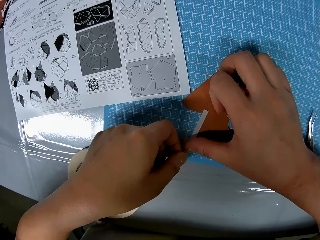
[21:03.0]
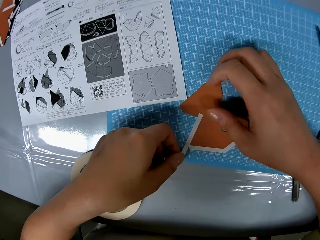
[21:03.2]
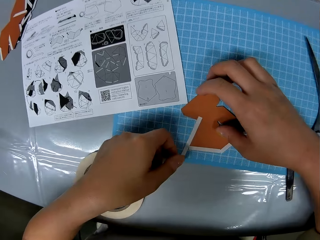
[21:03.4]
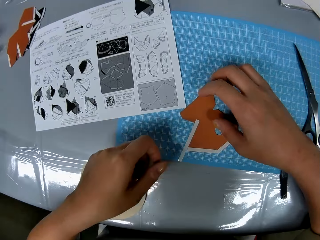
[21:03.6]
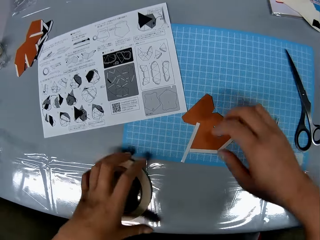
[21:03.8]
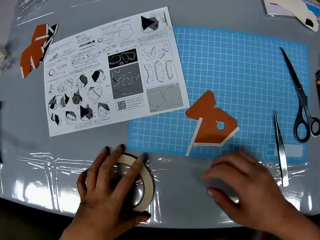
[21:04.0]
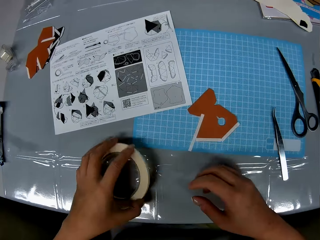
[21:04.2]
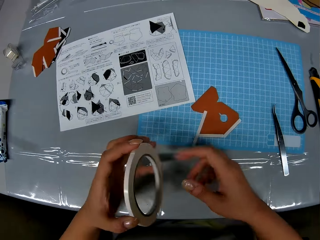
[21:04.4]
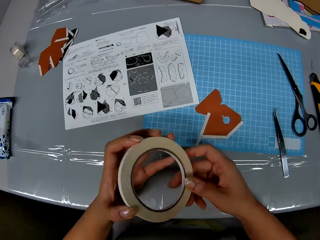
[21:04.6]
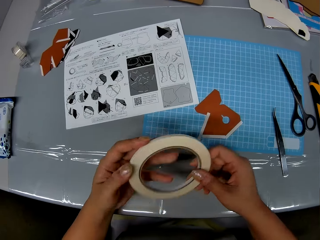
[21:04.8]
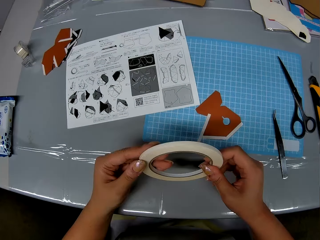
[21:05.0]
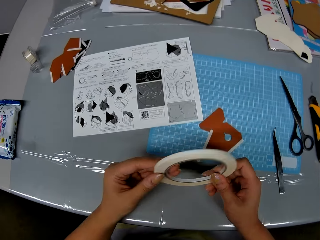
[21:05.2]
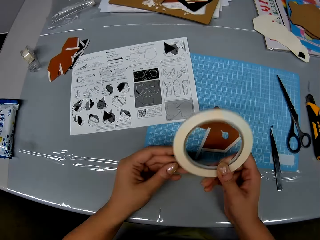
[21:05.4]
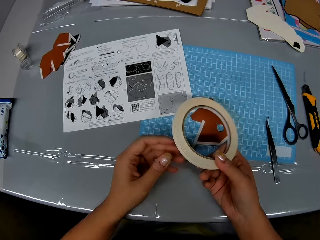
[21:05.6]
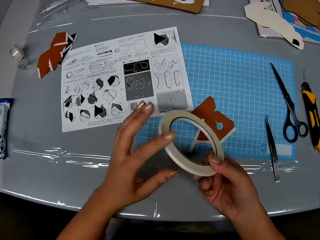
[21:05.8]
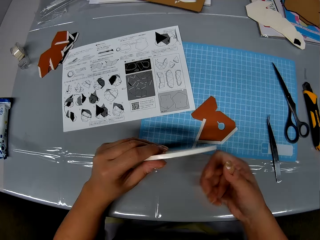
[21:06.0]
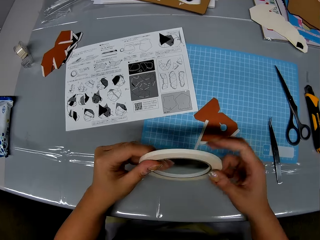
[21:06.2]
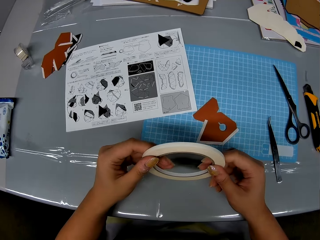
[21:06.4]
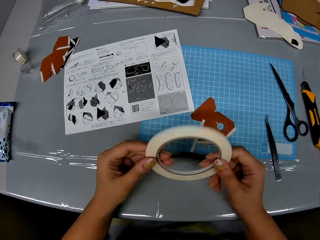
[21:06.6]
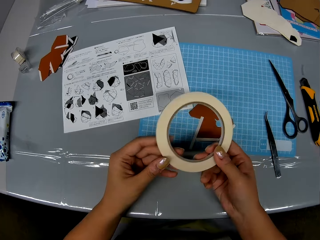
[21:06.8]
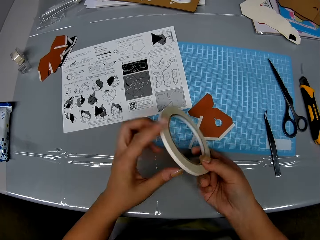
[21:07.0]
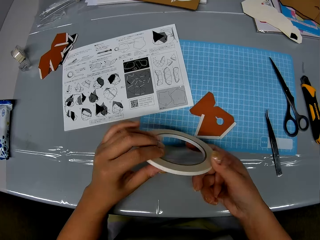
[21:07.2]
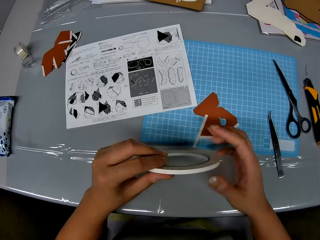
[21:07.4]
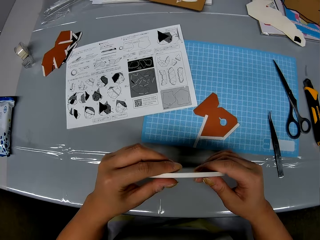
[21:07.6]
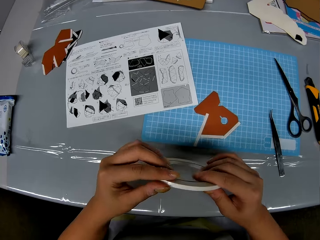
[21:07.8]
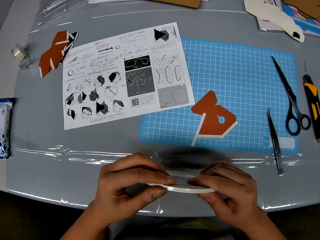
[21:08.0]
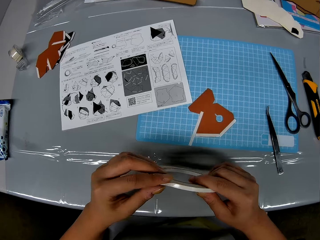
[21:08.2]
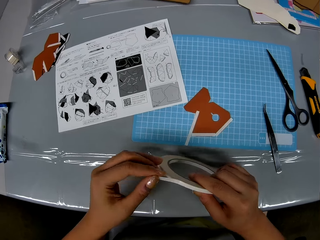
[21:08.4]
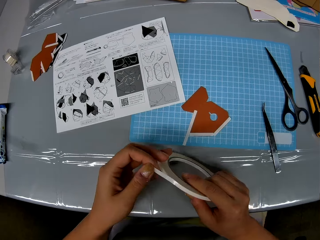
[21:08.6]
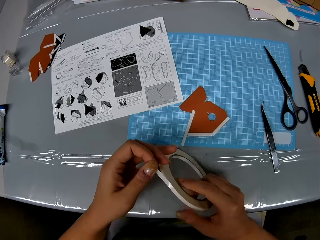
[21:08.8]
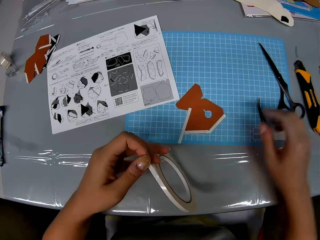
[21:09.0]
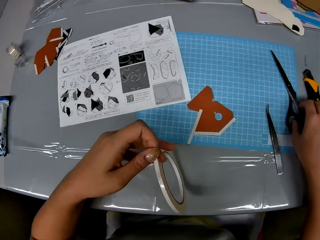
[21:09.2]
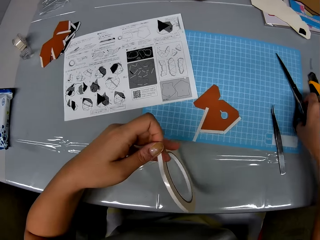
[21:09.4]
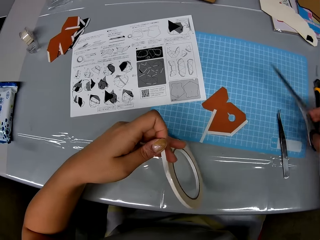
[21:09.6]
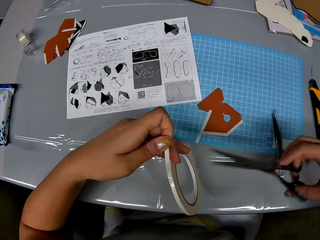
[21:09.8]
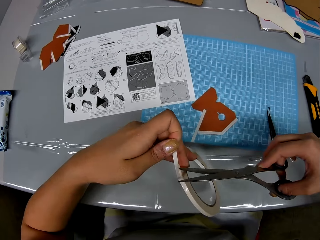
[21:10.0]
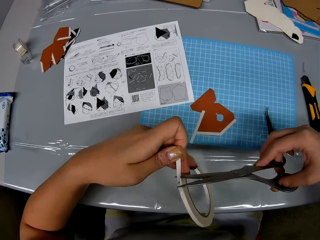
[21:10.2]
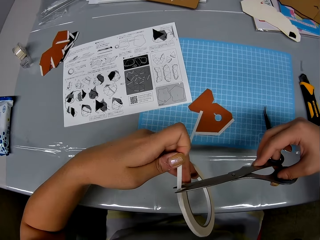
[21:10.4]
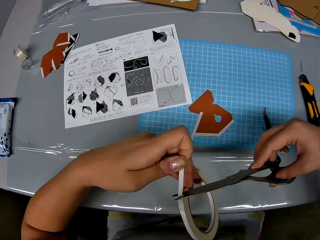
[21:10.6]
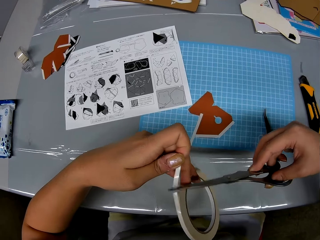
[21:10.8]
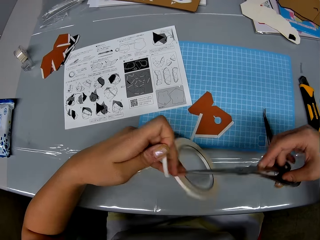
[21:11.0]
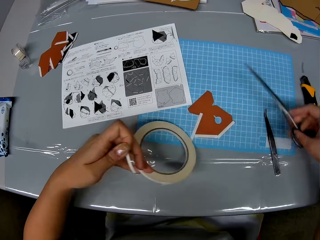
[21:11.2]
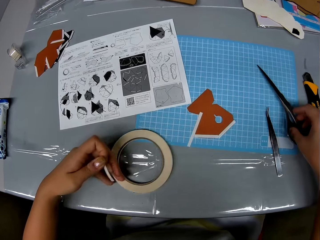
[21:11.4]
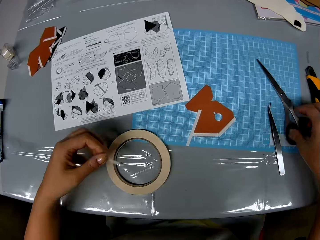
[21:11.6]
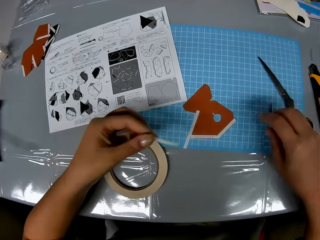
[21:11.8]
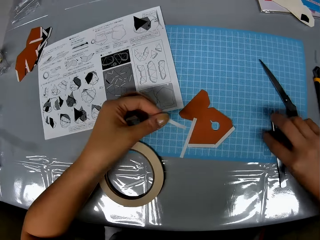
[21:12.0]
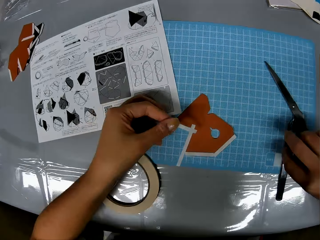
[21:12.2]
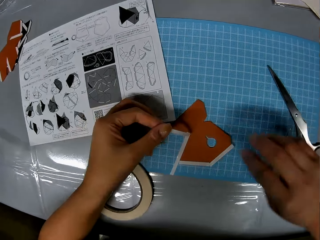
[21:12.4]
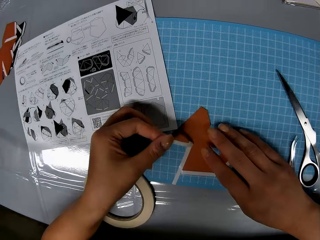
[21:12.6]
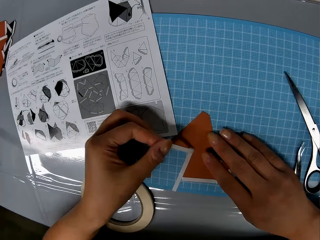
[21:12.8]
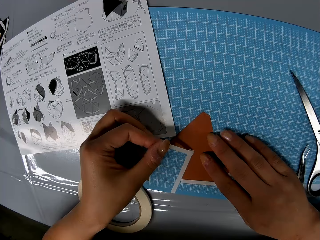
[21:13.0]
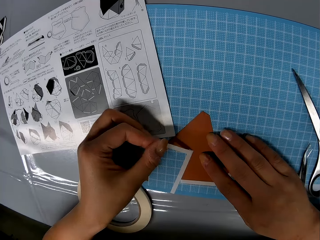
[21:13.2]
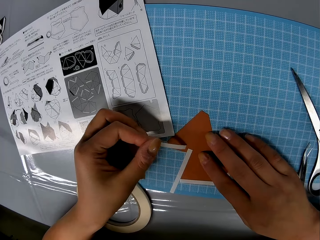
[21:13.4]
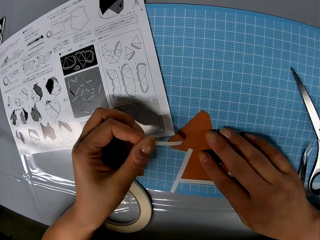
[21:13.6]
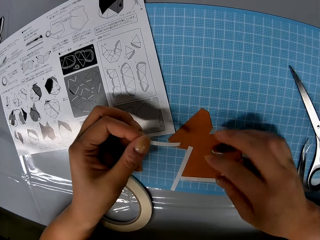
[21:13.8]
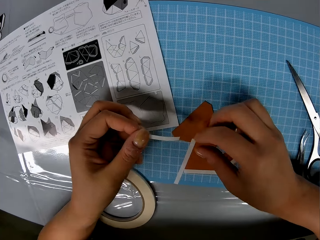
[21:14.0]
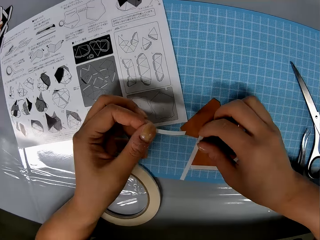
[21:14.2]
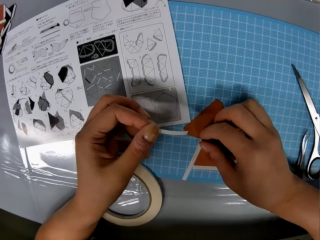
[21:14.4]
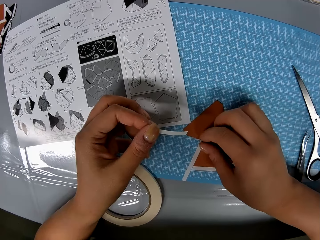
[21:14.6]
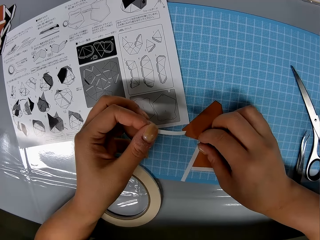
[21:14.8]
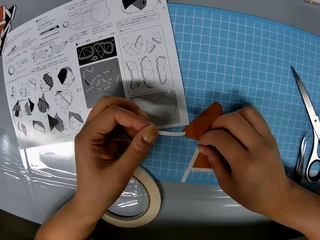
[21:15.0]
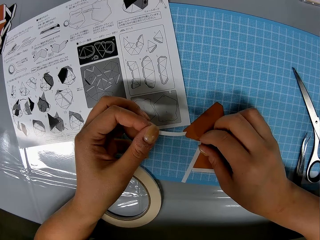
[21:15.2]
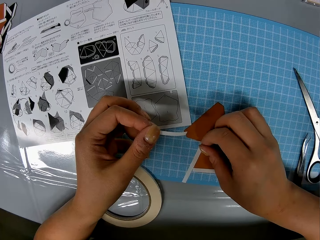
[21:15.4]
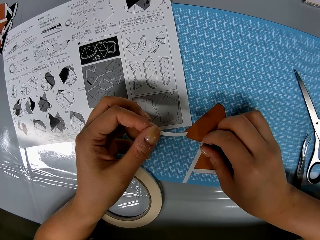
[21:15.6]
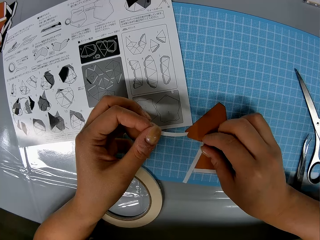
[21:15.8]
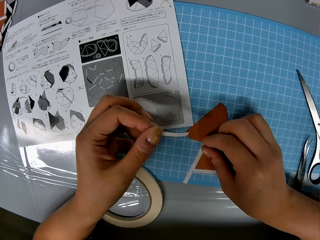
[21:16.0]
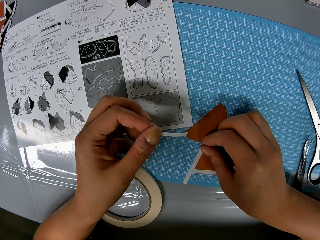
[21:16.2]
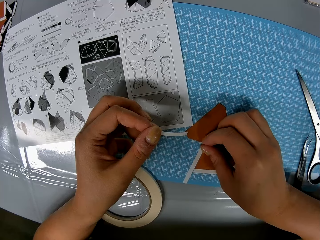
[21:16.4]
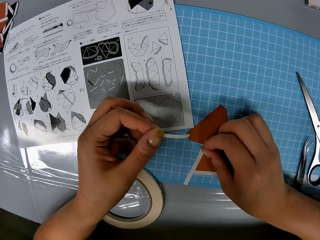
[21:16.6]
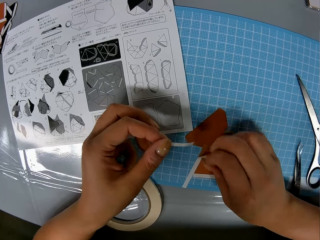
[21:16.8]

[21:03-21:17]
The camera wearer picks up the cellophane tape from the table with her left hand. She loosens the cellophane tape with both hands. She picks up the scissors from the cutting sheet with her right hand. She cuts out a strip from the cellophane tape with the scissors. She drops the cellophane tape on the table. She drops the scissors on the cutting sheet with her right hand. She moves the prong tool on the cutting sheet with her right hand. She places the strip on the piece of paper with her left hand. She holds the piece of paper with her right hand. She pulls up another strip from the piece of paper with her right hand.

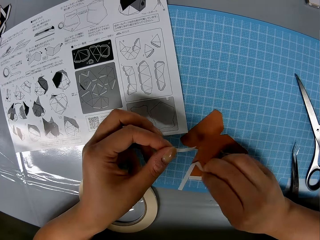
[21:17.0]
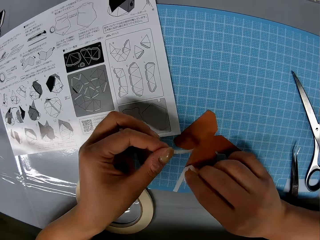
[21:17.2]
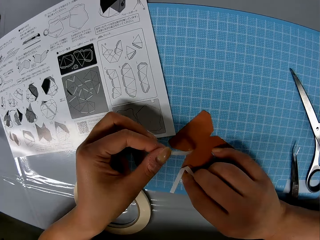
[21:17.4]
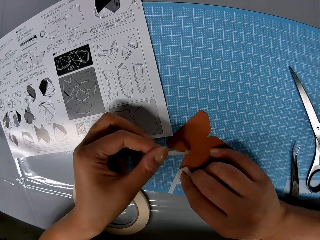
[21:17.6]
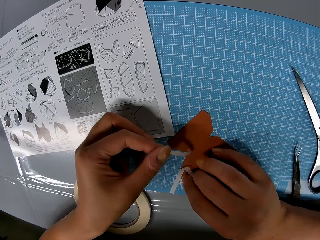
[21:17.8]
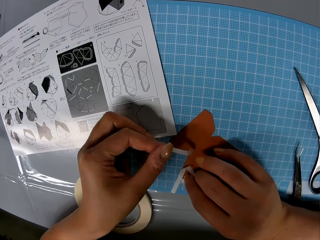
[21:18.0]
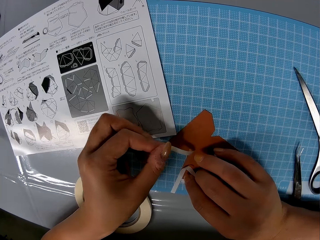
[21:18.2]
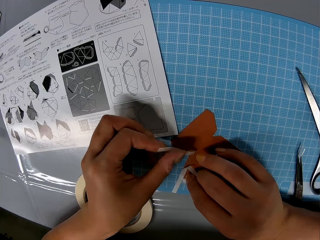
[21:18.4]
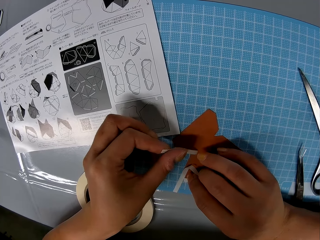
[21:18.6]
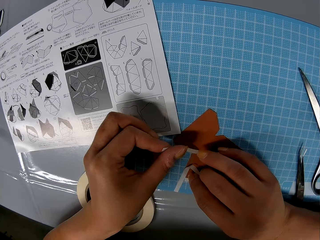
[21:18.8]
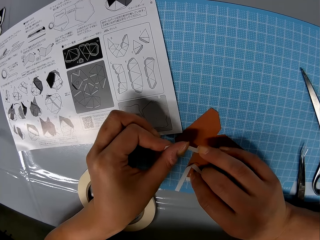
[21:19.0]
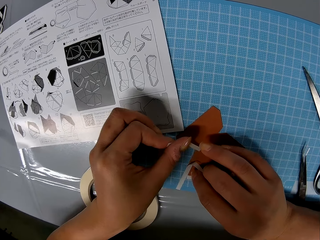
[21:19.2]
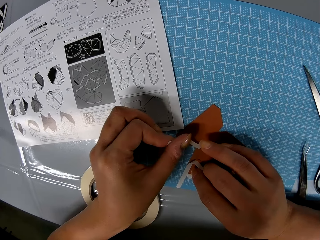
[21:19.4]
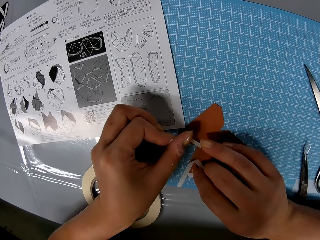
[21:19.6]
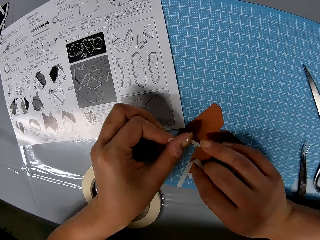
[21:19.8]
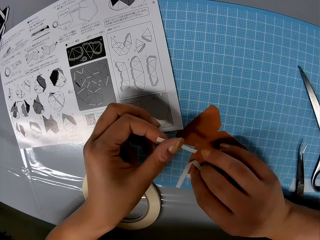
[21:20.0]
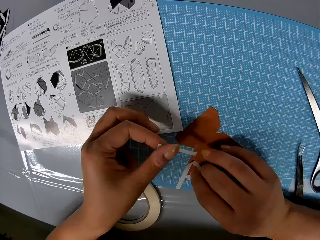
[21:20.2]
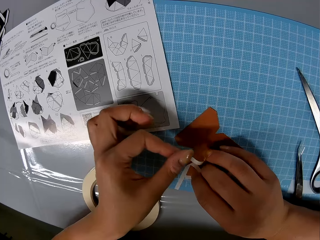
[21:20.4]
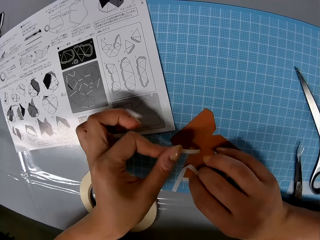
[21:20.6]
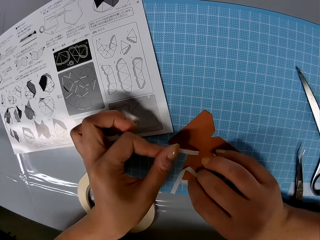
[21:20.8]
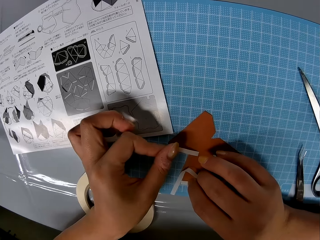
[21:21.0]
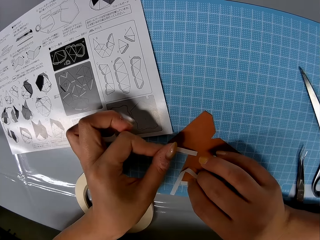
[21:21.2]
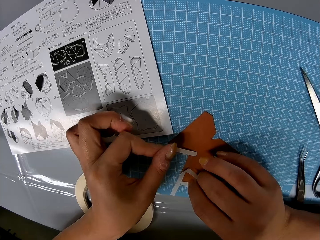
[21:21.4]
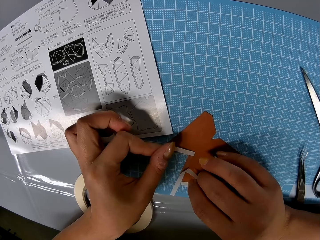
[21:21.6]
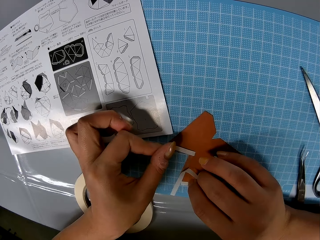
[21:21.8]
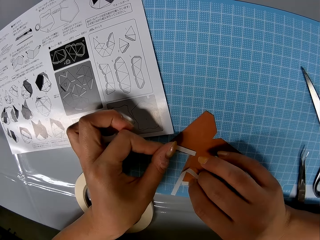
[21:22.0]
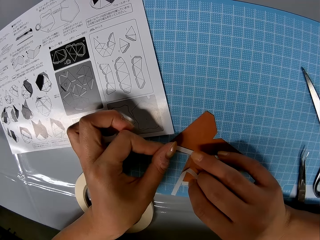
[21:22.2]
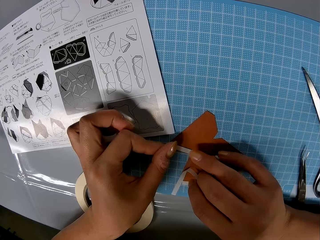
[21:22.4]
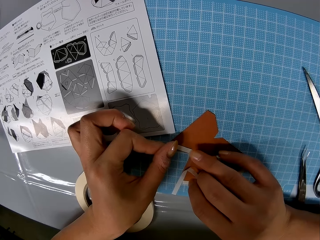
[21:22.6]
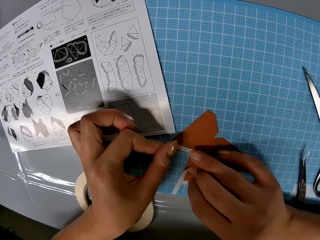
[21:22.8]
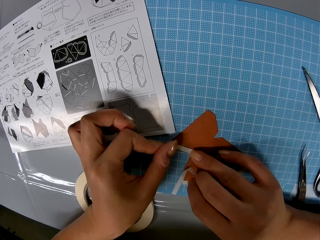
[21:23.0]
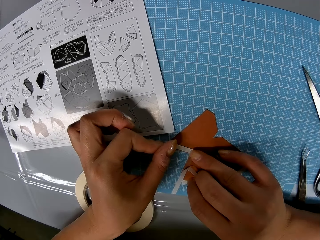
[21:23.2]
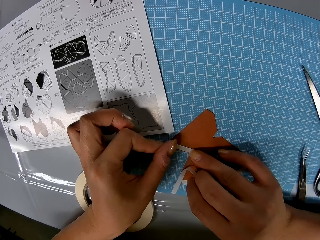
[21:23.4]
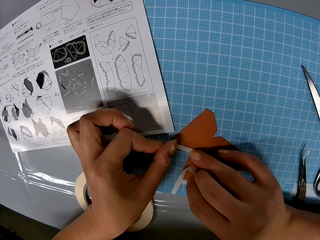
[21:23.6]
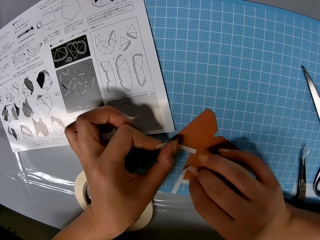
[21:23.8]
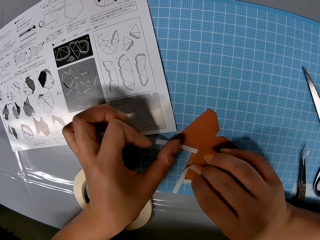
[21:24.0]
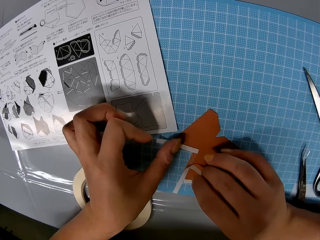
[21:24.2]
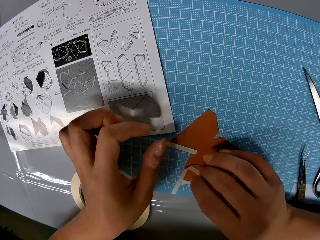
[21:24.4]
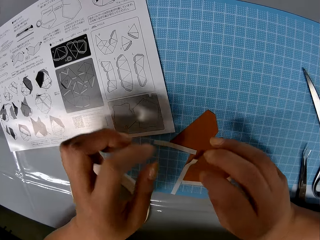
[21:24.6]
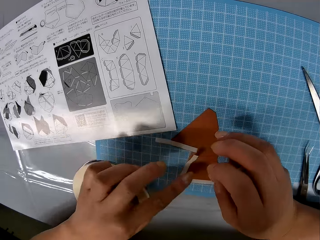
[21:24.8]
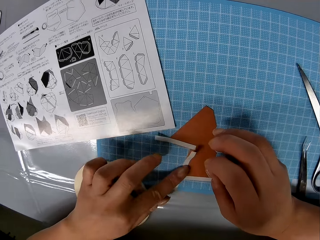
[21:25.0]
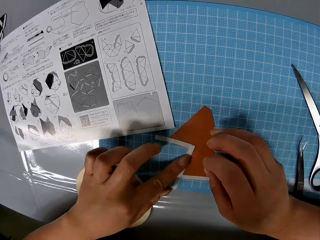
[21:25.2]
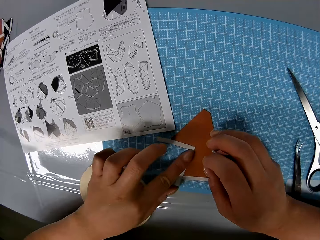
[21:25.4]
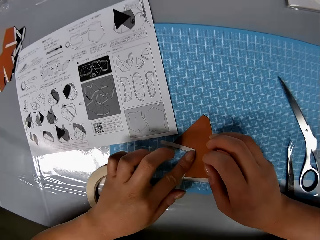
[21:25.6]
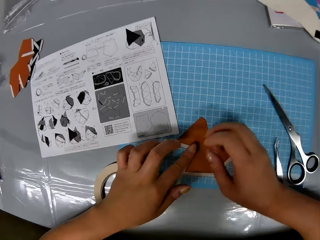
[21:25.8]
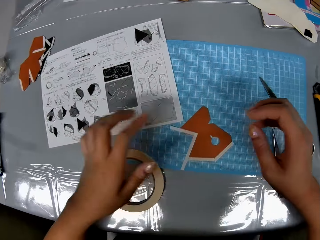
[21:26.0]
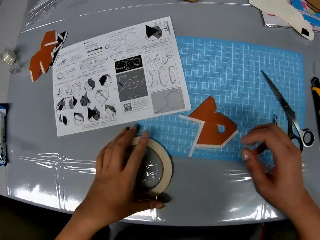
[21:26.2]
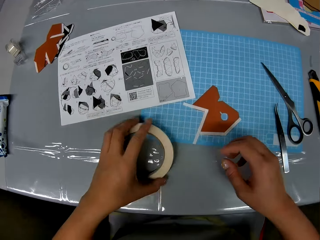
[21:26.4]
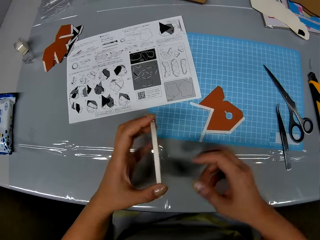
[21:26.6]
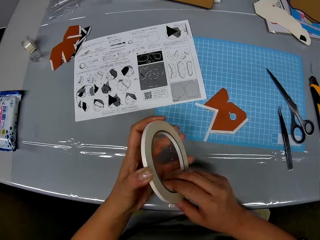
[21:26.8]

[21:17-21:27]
The camera wearer fixes the strip to the piece of paper with both hands. She presses the other strip back on the piece of paper with her left hand. She picks up the cellophane tape from the table with her left hand.
